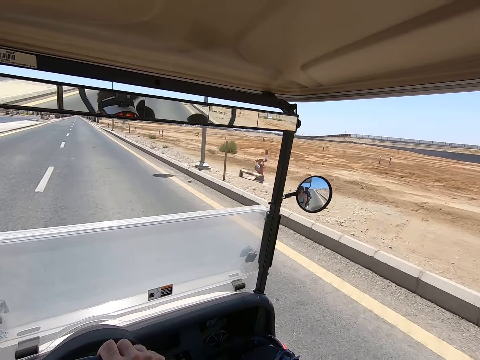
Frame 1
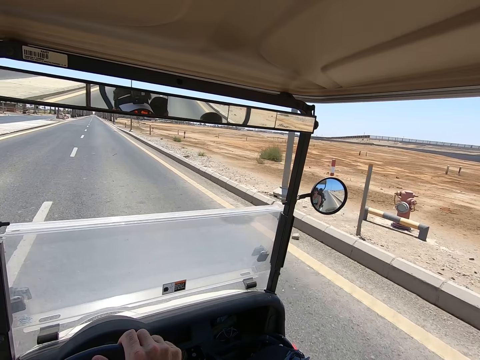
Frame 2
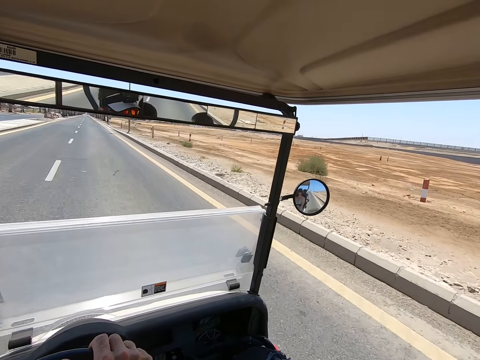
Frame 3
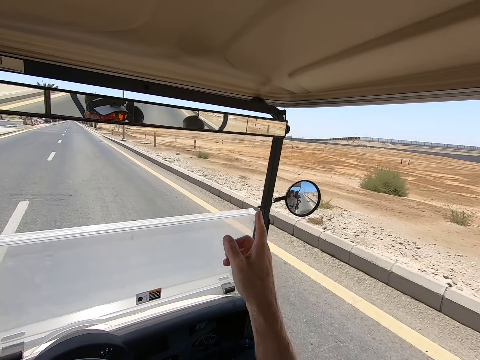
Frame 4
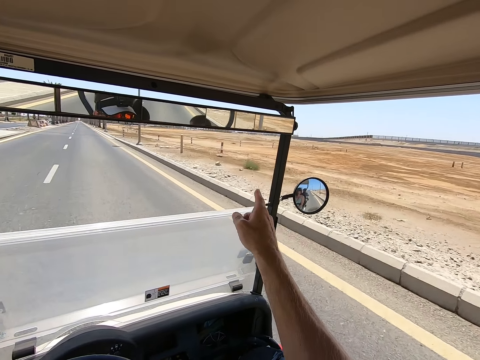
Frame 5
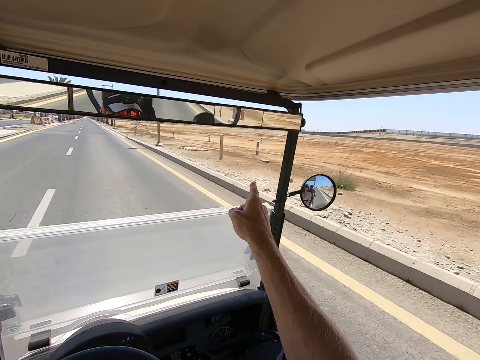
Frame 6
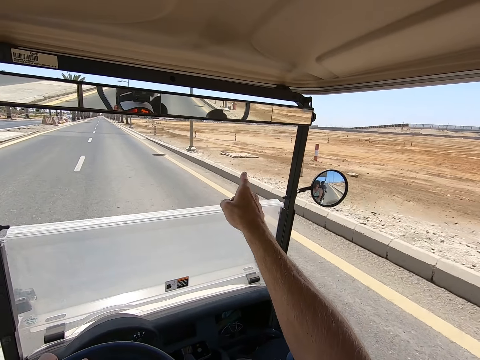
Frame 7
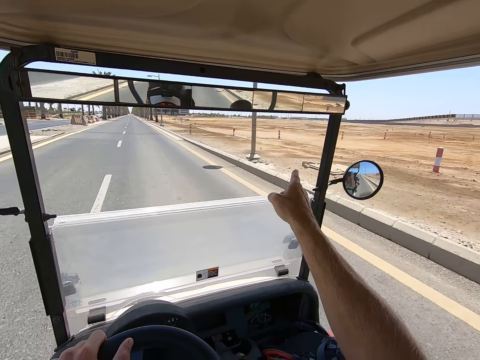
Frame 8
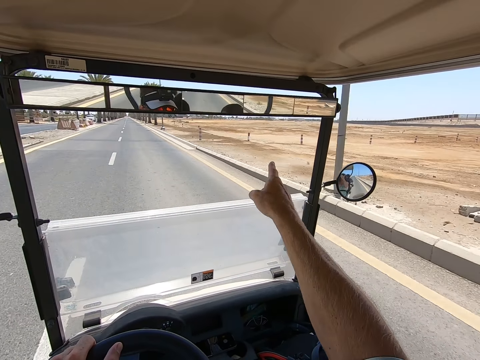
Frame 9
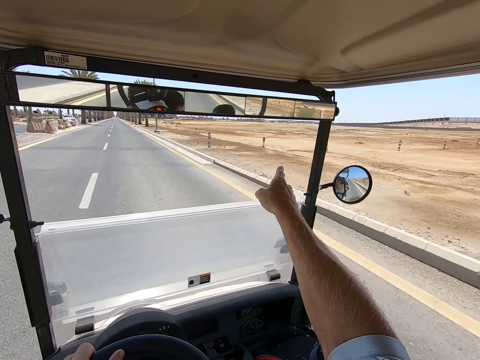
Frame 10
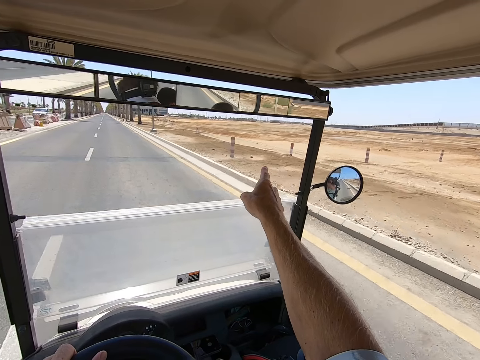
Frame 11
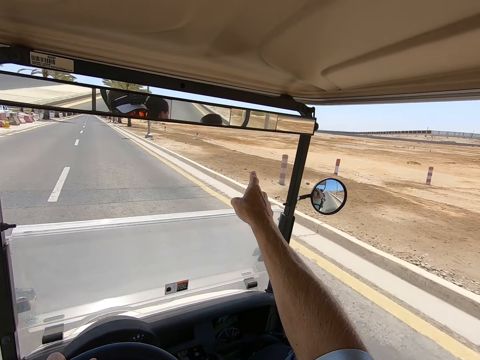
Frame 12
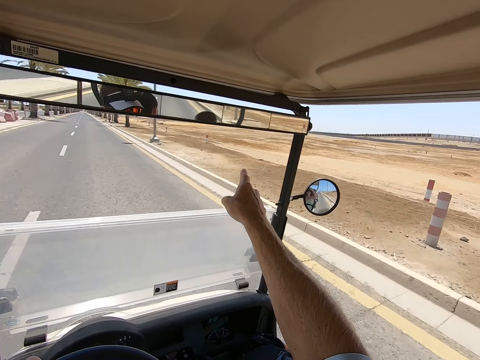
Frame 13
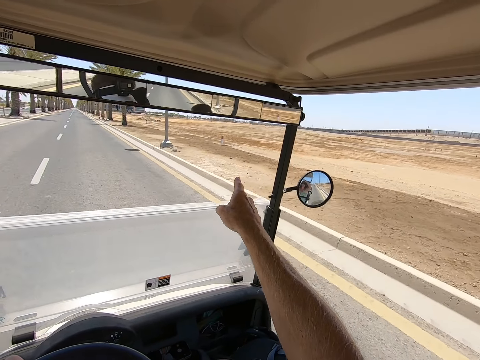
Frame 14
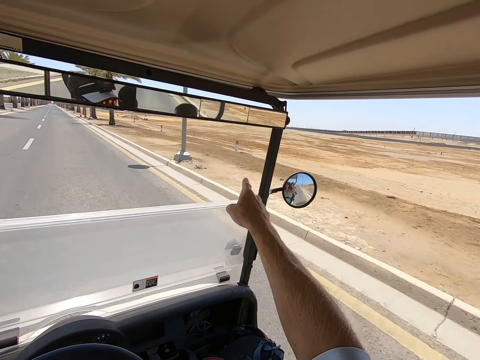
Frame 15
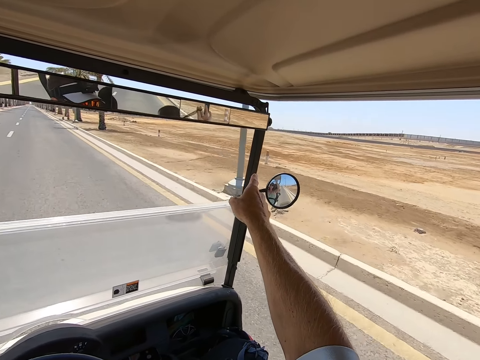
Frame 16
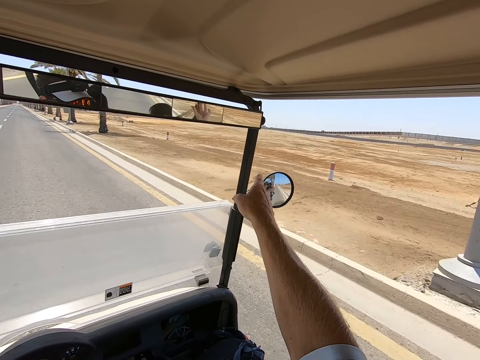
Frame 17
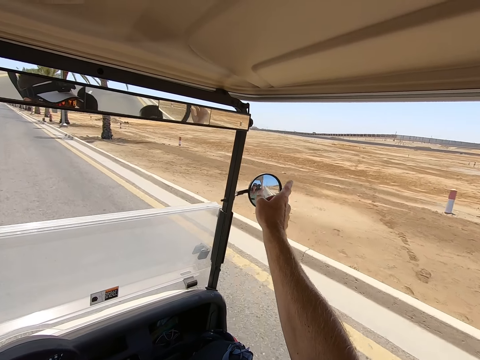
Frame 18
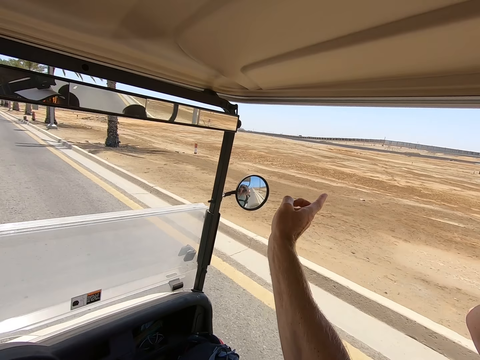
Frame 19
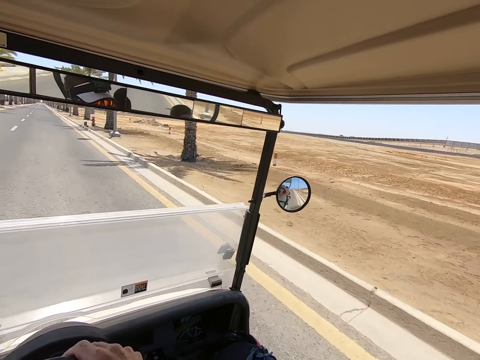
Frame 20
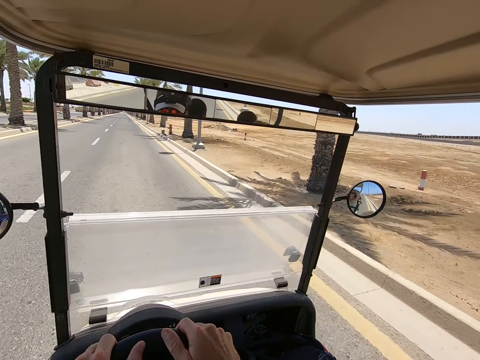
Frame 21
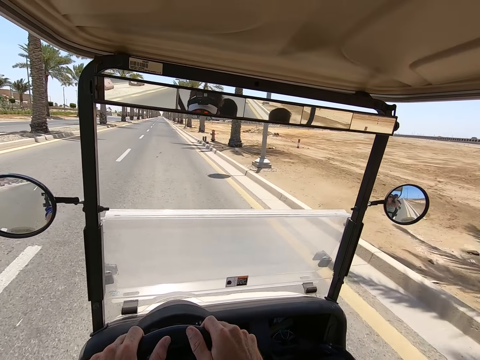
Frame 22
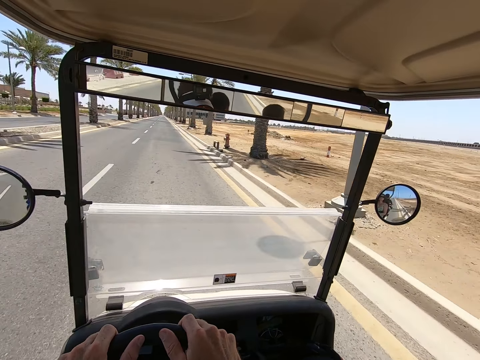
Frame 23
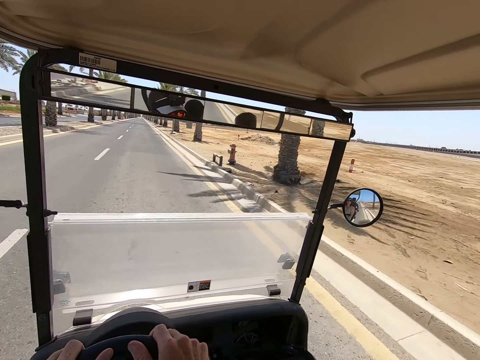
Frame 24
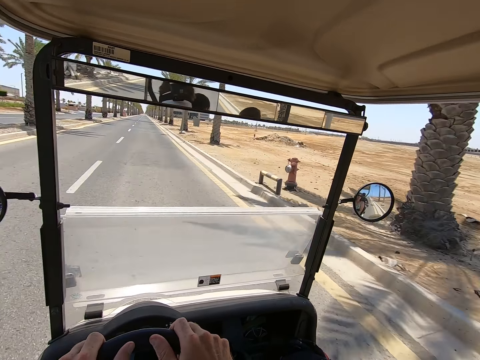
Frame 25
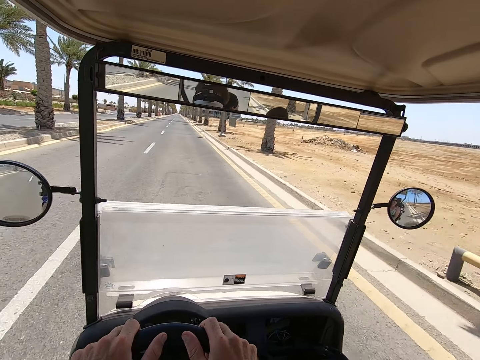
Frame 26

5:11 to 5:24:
The camera wearer points to something.

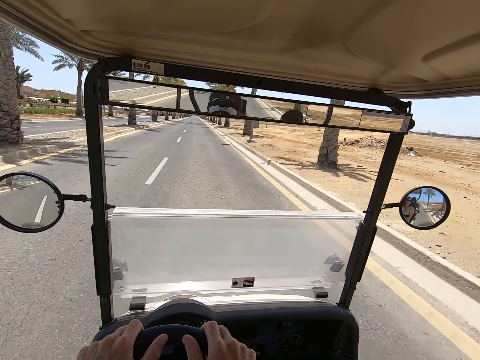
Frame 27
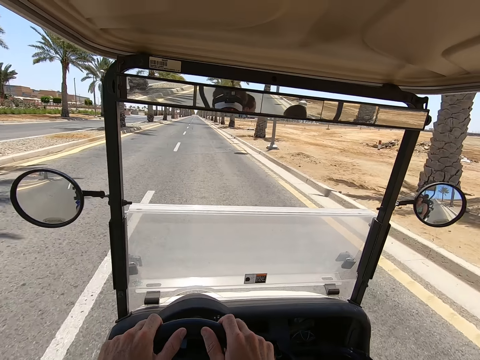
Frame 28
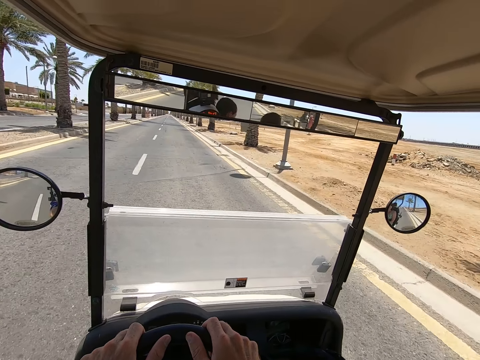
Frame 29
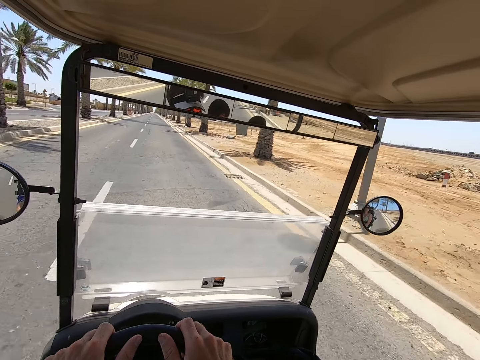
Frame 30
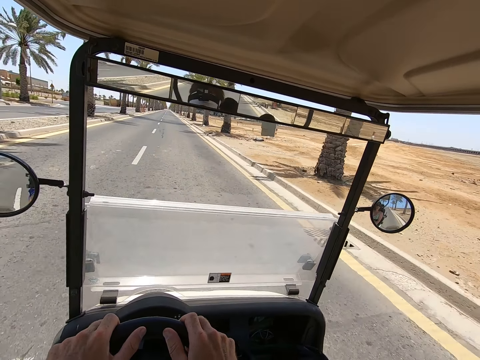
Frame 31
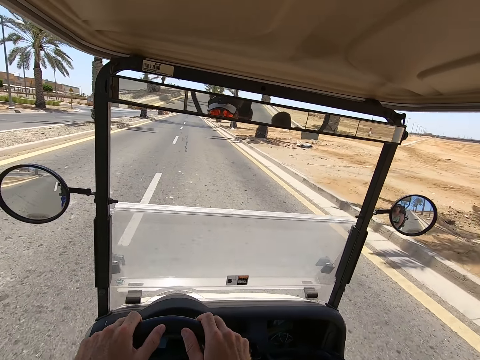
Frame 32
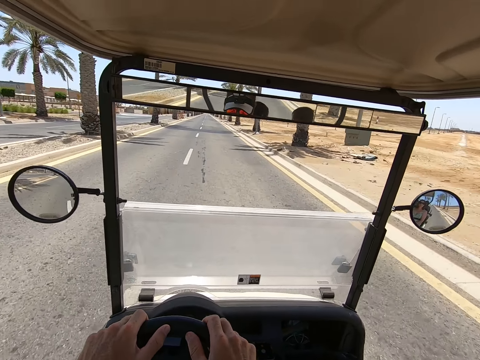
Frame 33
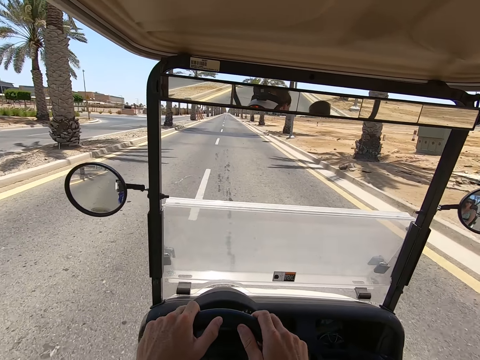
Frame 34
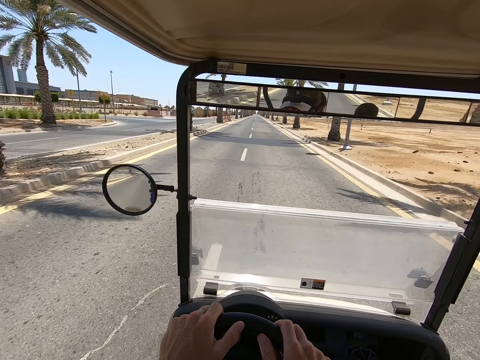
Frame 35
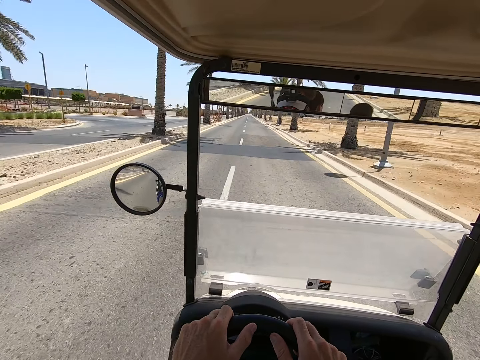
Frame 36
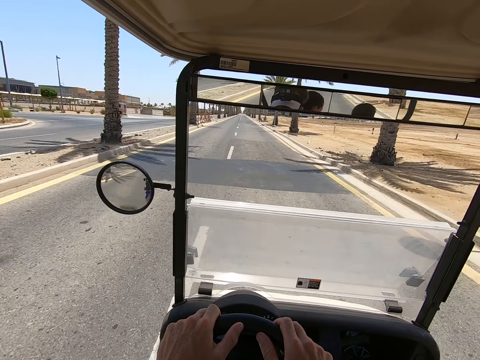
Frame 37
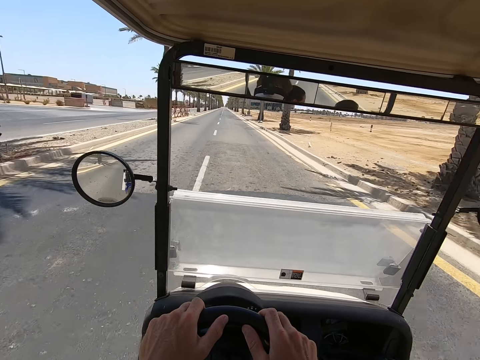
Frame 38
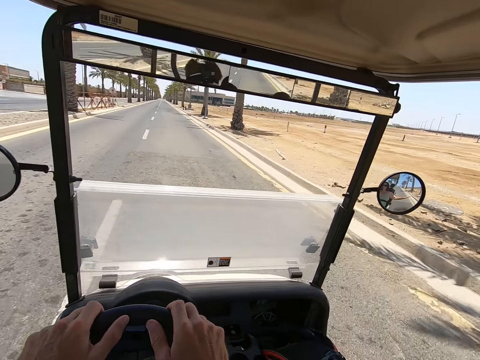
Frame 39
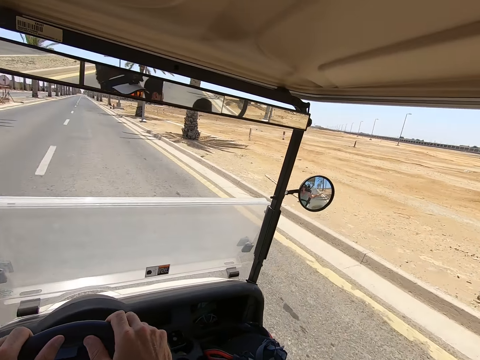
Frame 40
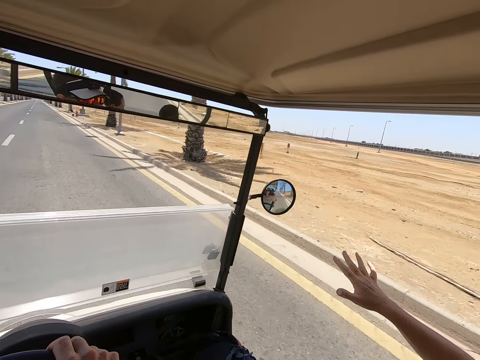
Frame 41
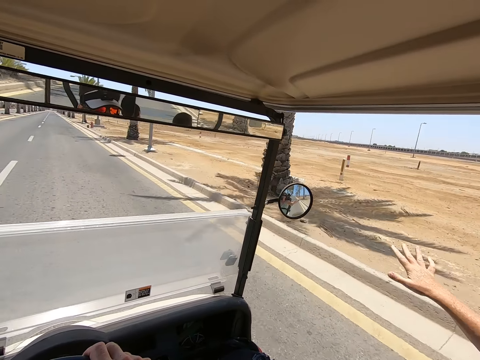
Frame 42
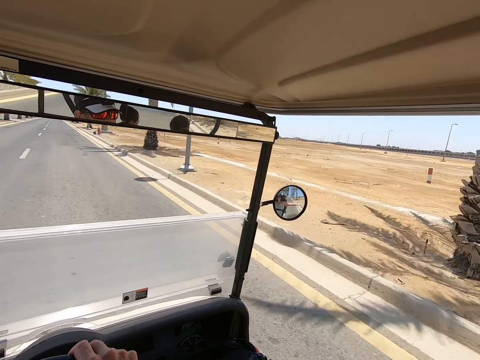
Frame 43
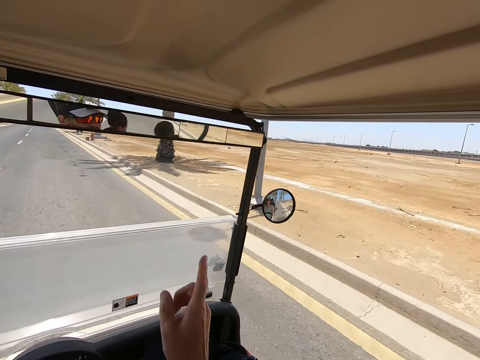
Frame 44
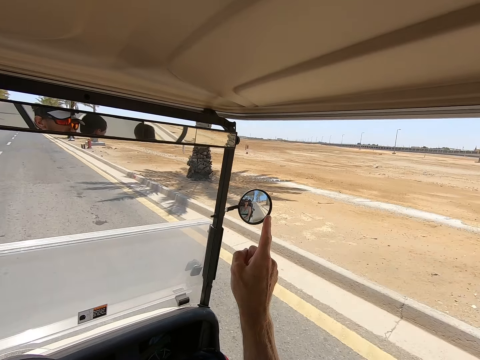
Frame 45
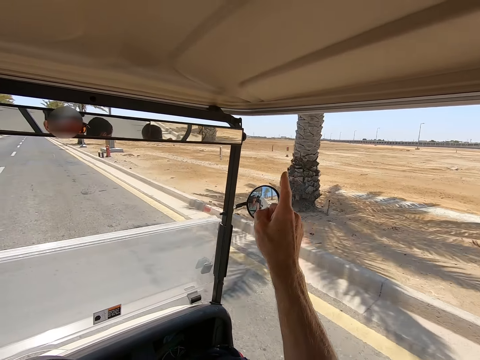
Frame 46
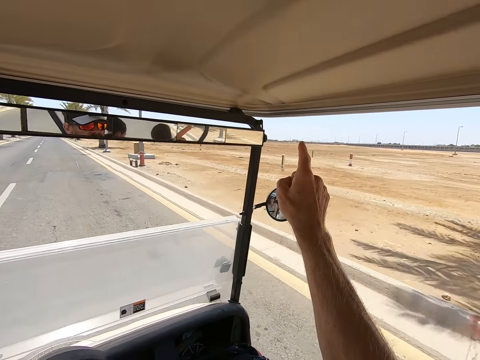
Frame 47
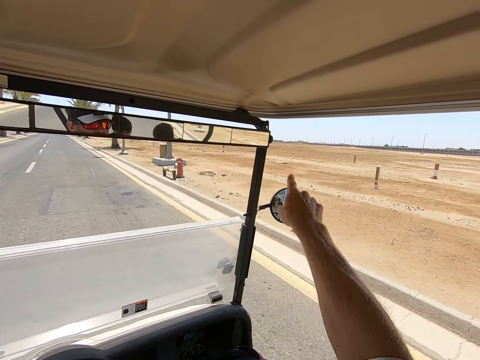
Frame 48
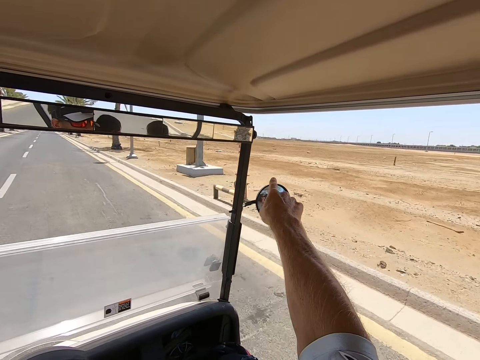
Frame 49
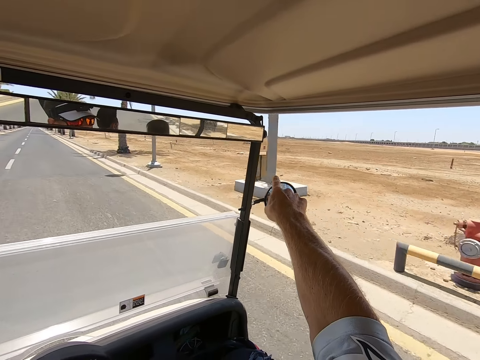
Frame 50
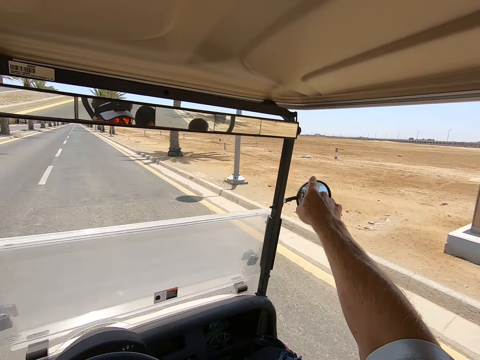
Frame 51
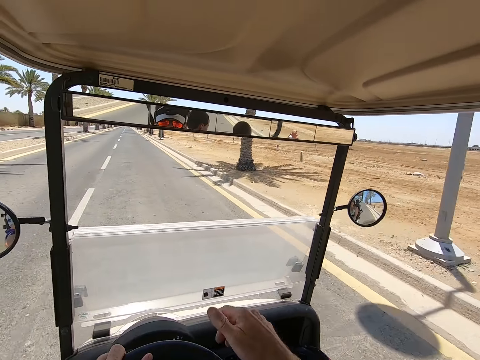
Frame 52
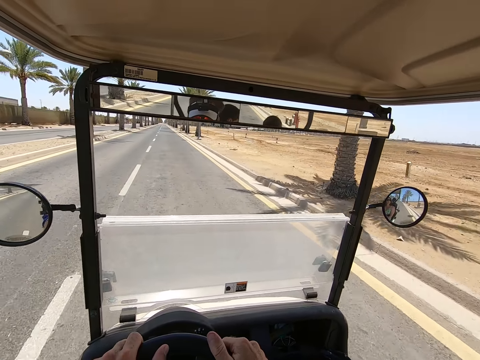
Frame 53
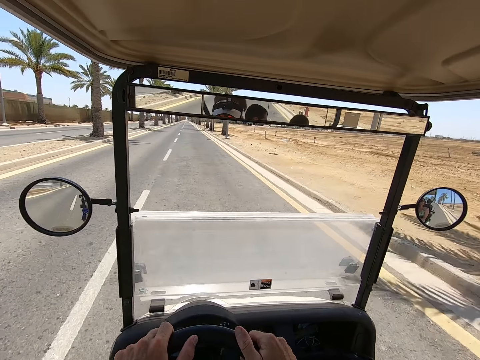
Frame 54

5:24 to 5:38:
The camera wearer interacts with a person.
